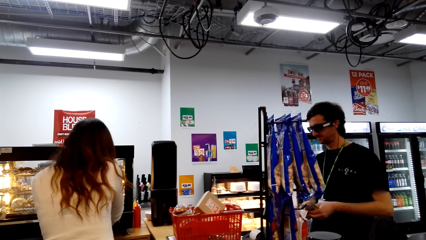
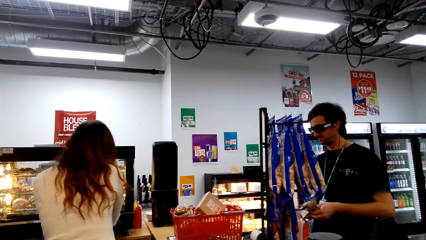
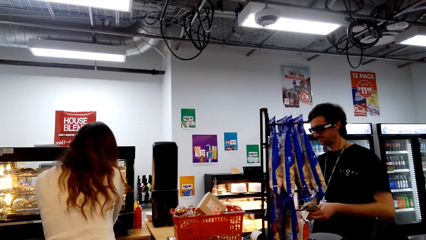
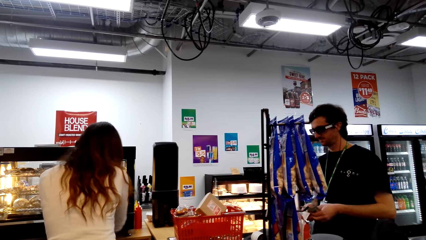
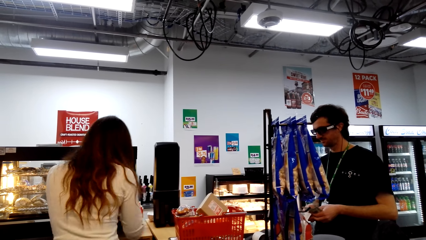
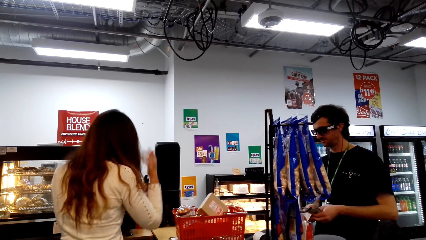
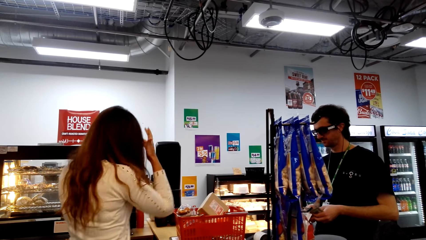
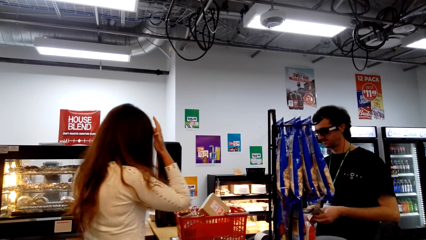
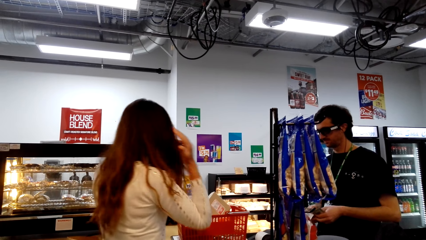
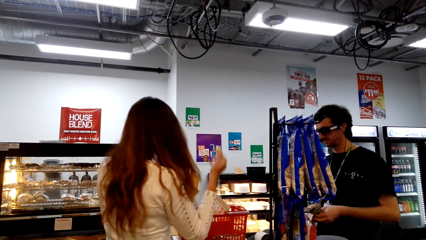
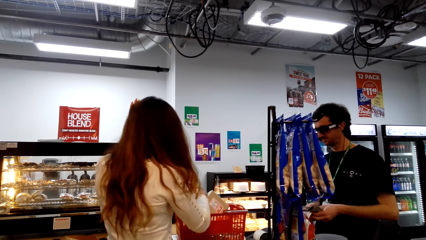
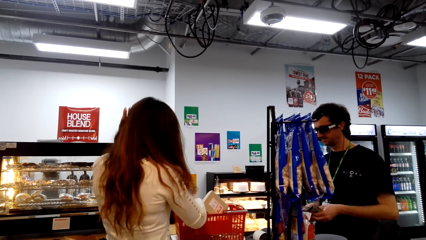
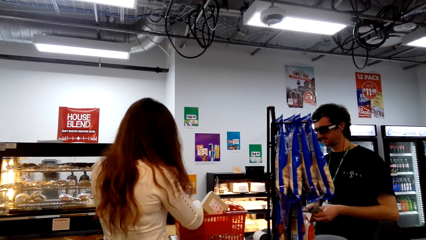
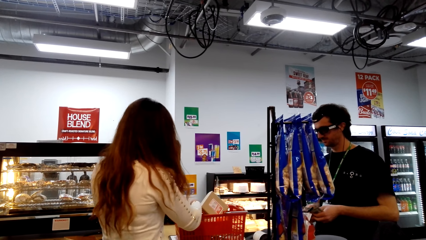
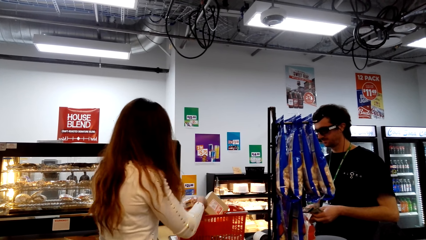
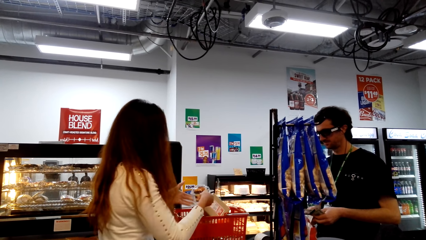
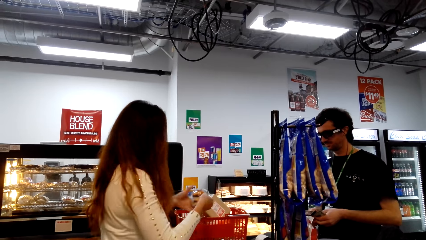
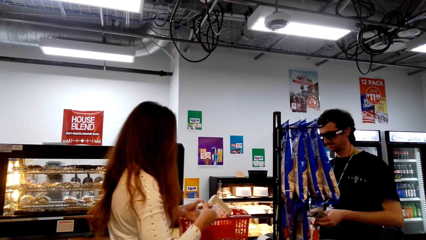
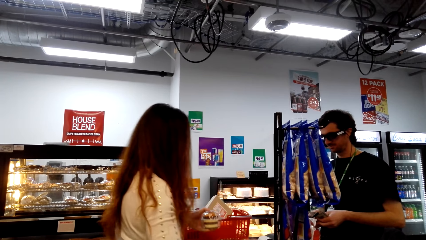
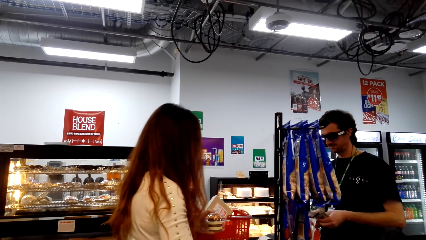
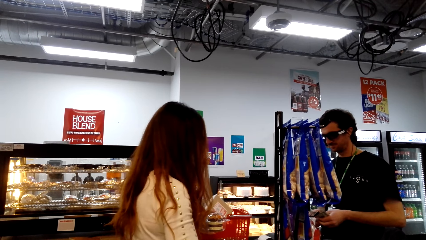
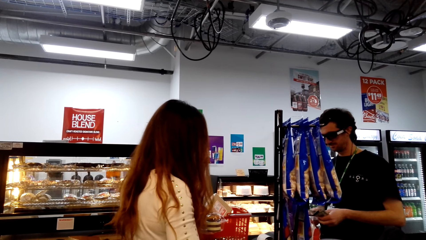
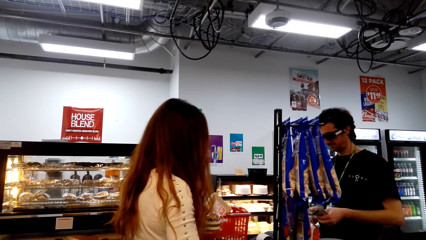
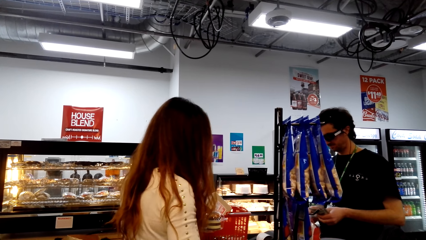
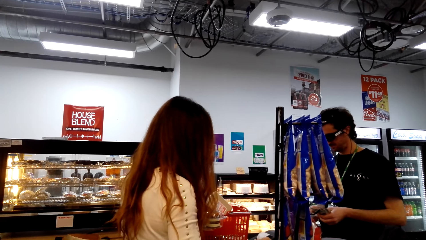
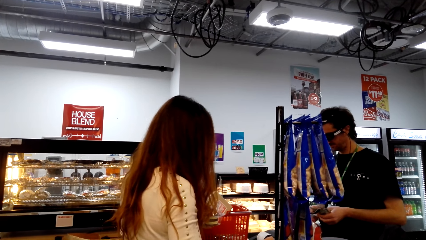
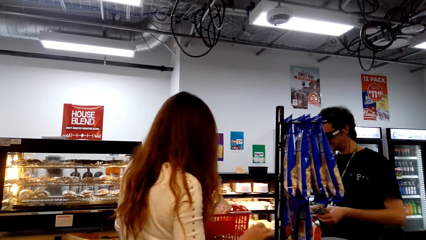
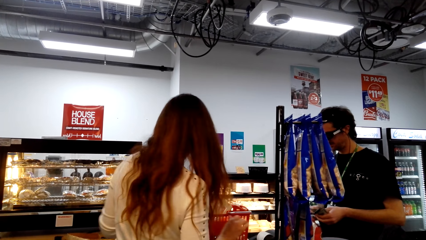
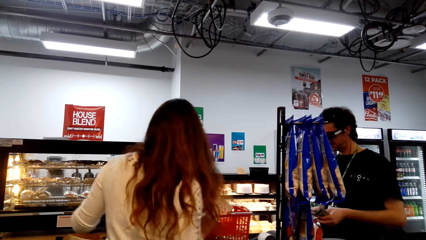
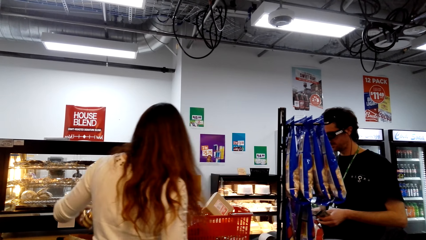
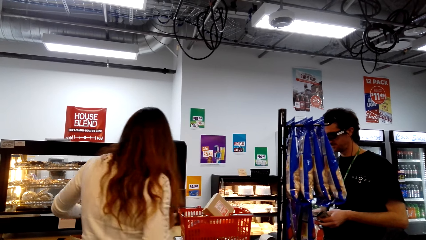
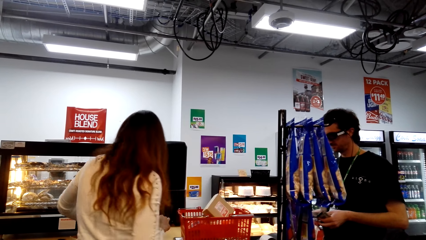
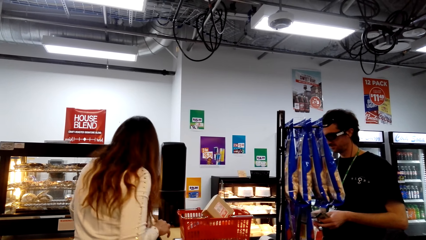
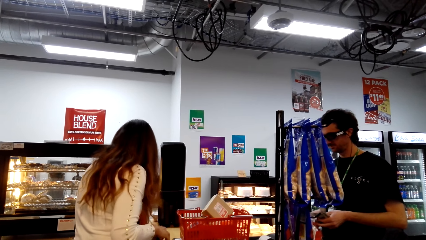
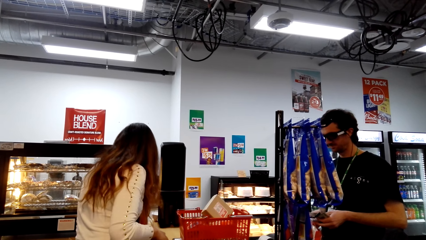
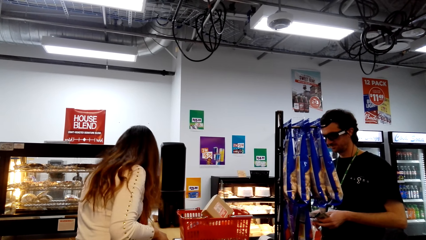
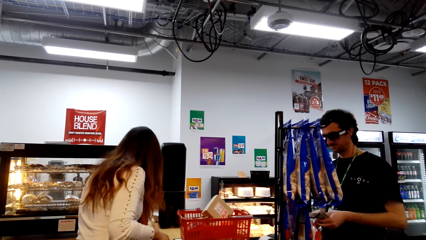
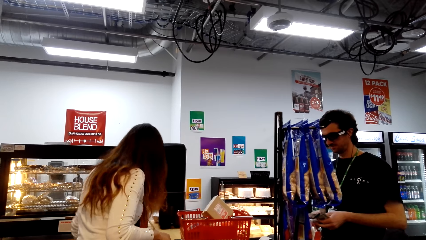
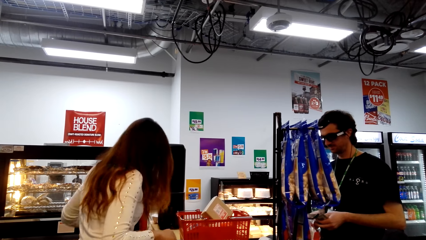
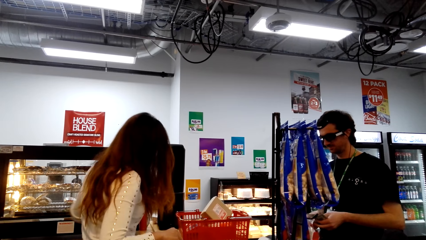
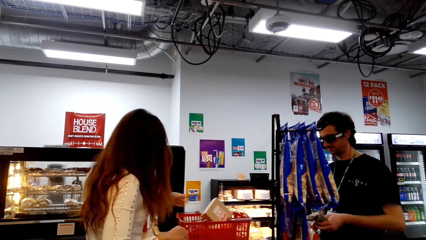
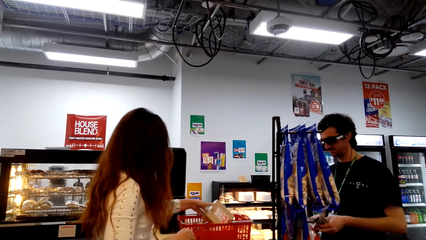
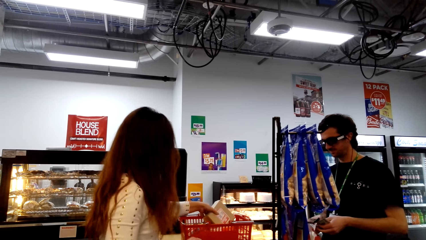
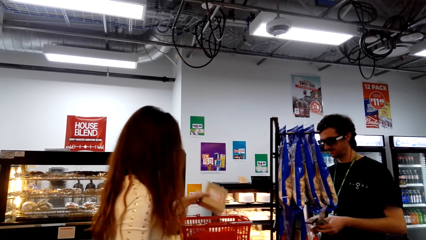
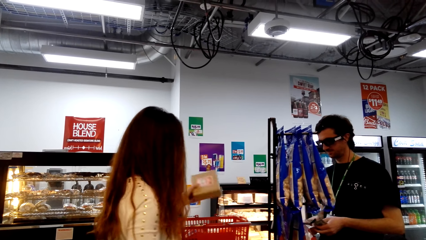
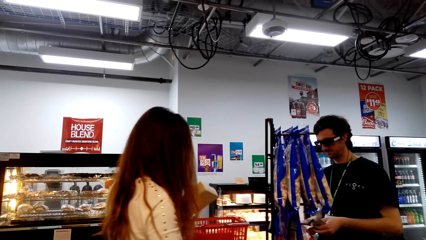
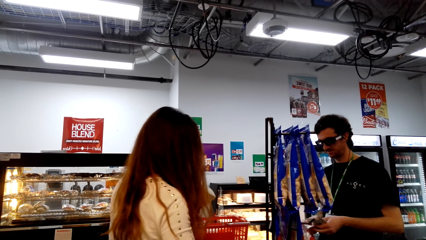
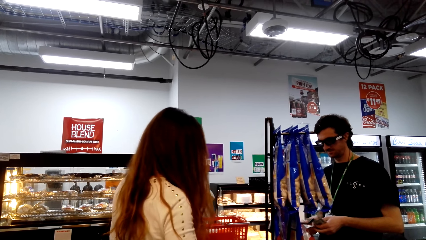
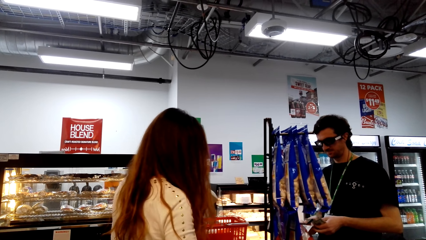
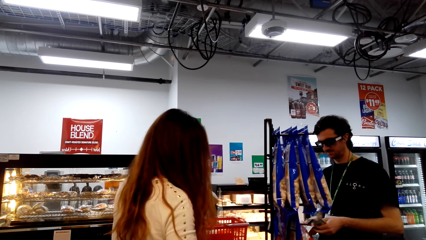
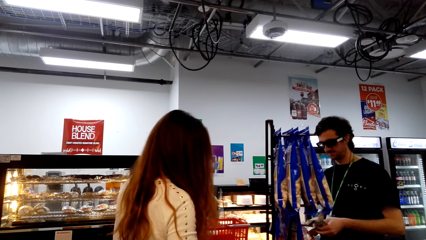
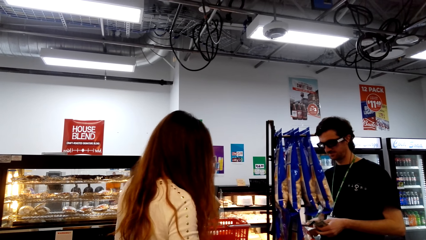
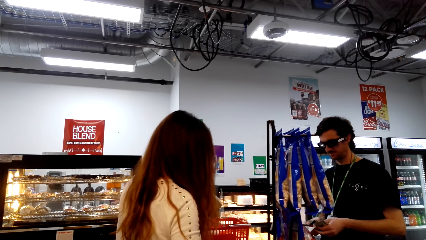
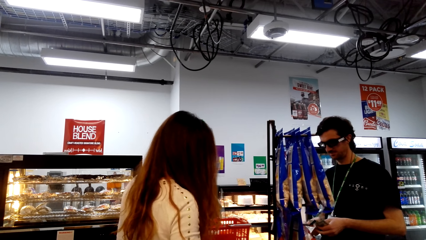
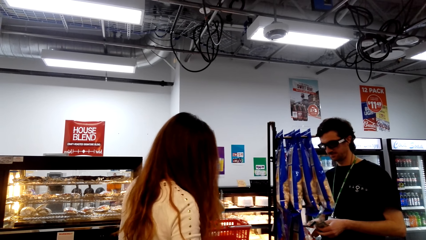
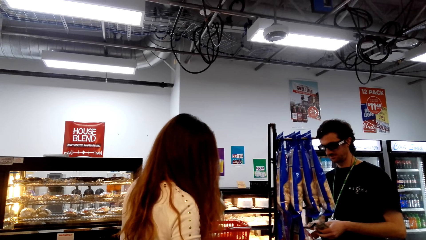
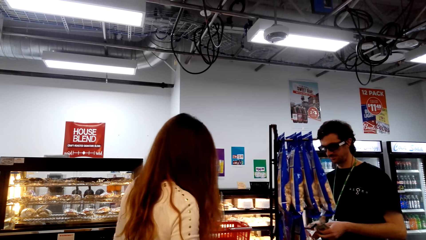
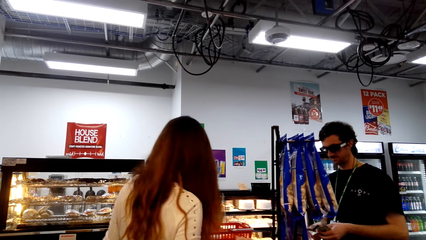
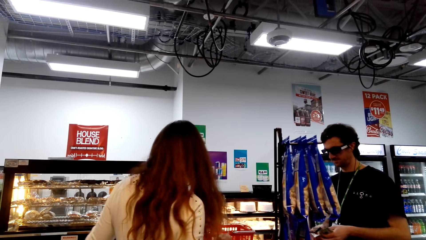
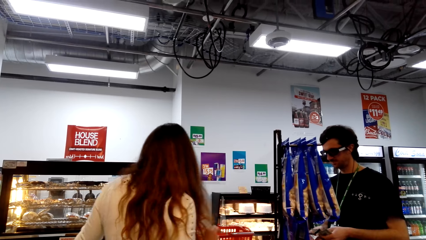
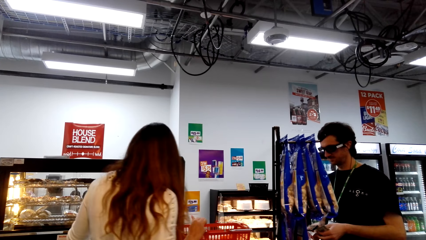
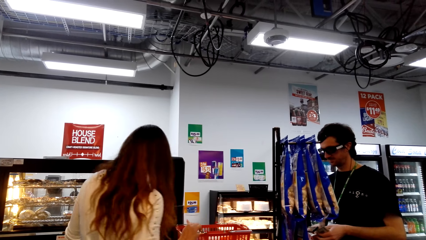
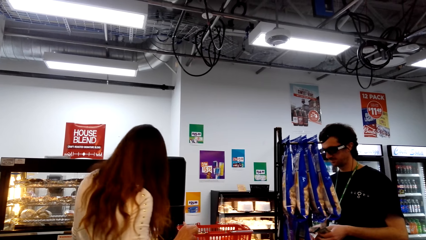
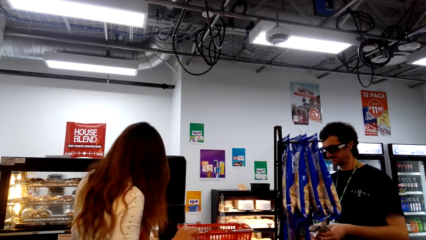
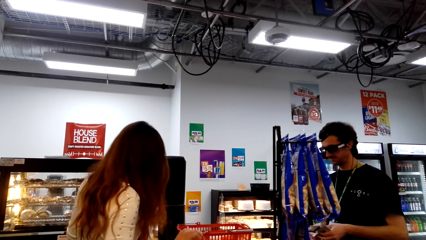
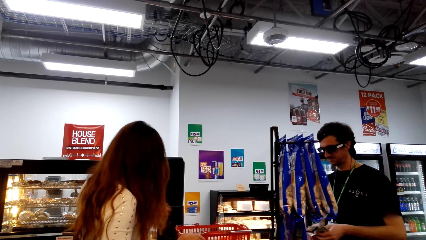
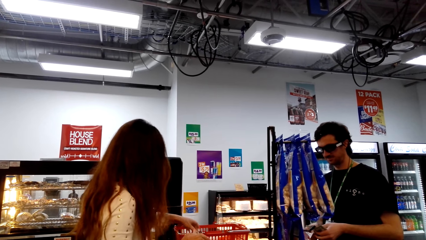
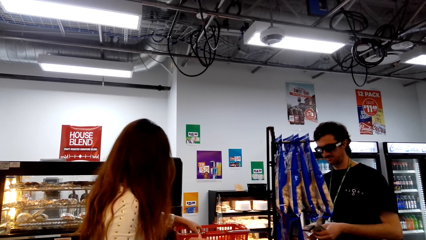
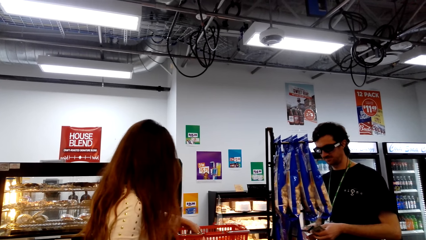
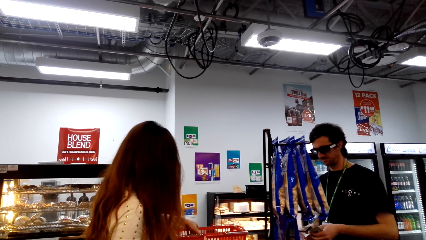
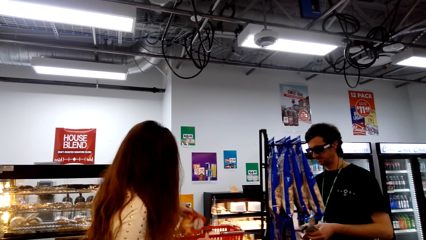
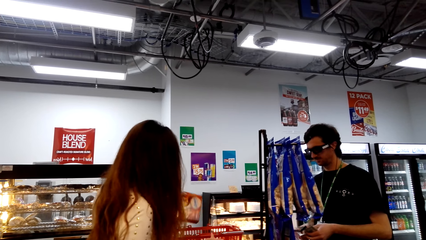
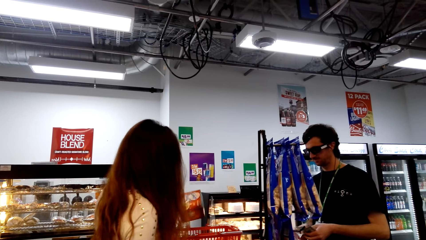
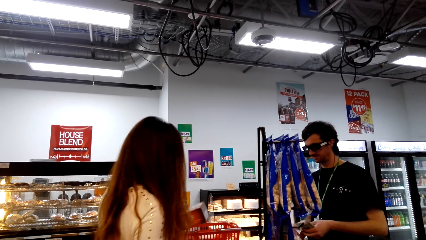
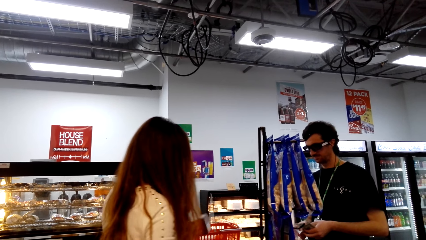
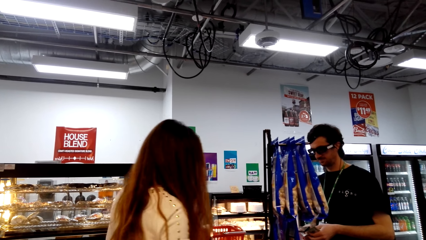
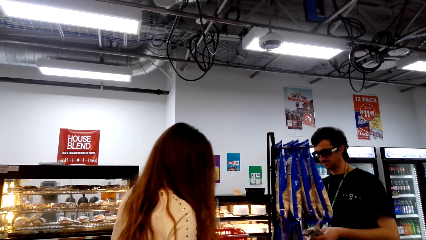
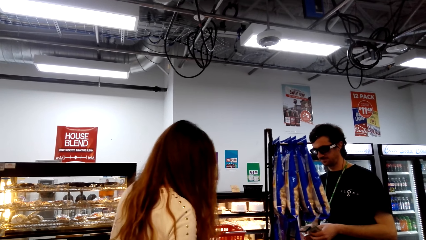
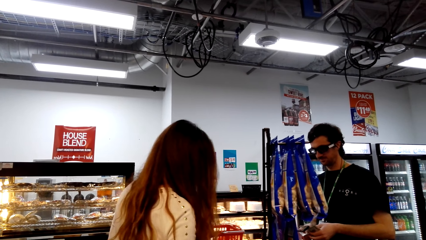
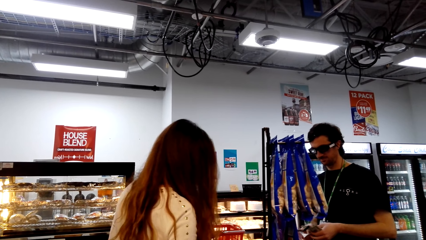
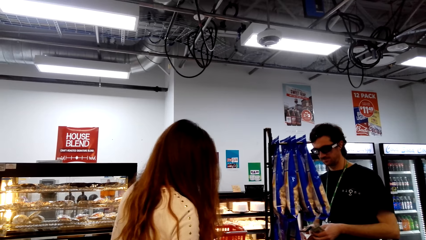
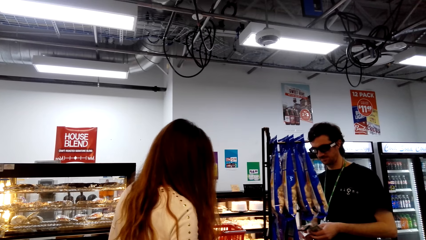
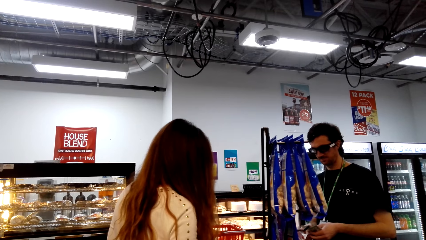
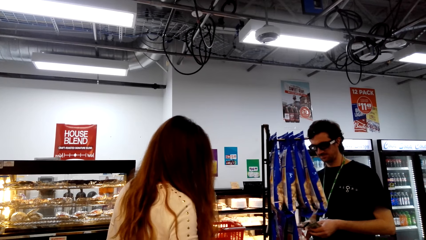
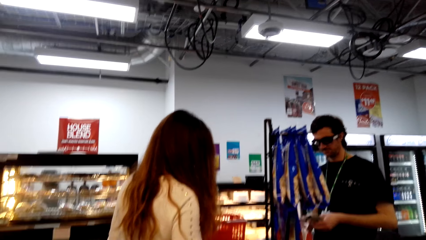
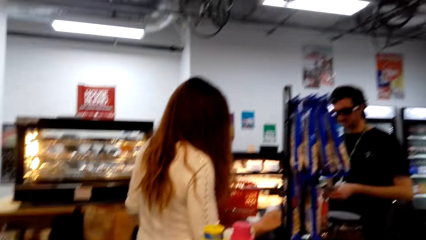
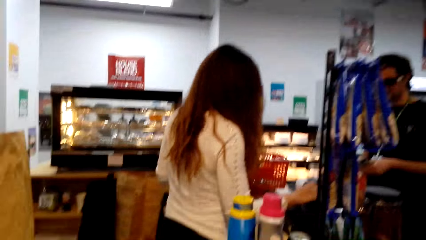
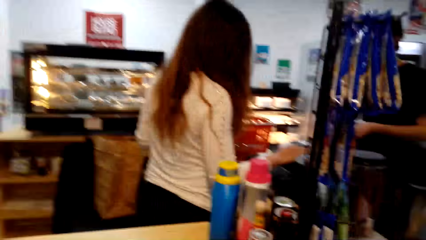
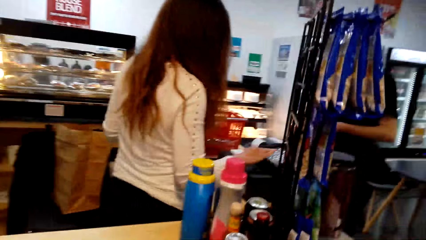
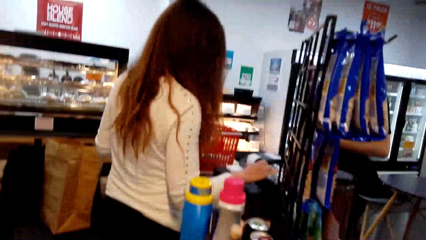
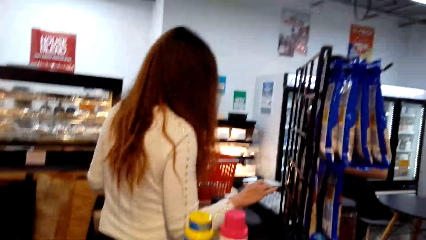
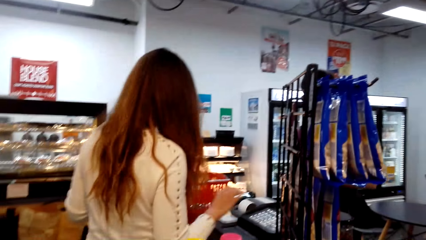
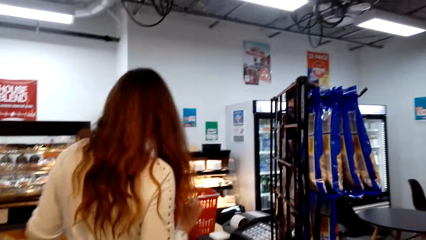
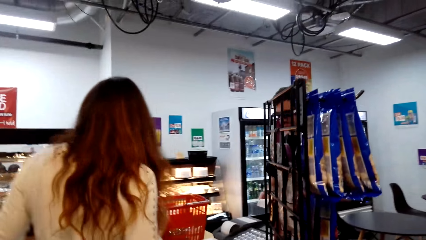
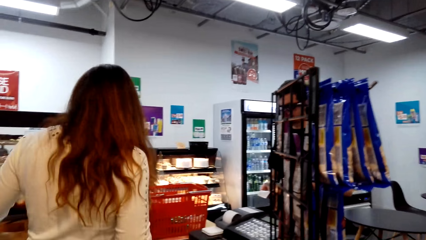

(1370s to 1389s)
A lady picks a tin of something. The lady accounts for the tin of something, presses the machine and packs the tin of something in a shopping bag. The lady picks a packet of something. The lady accounts for the packet of something, presses the machine and packs the packet of something in a shopping bag. The lady picks a packet of something. The camera wearer looks around. The lady accounts for the packet of something.
